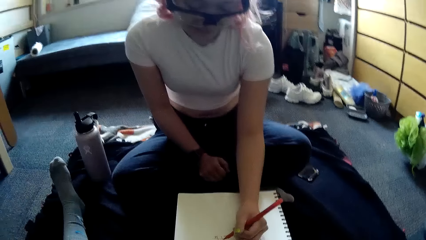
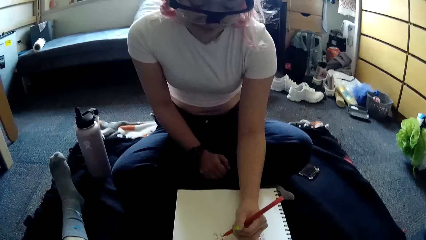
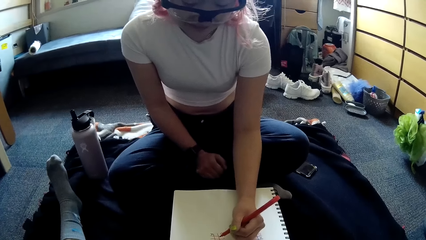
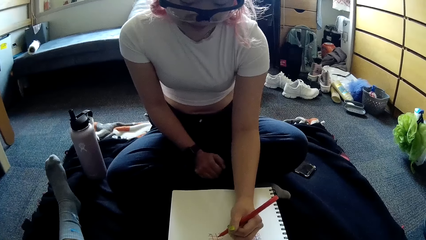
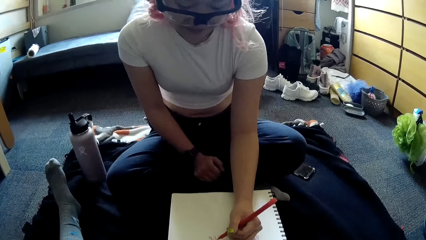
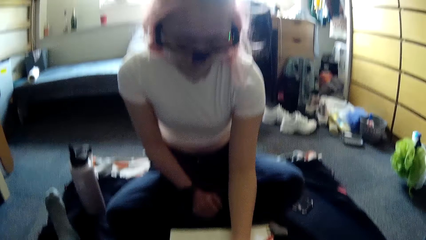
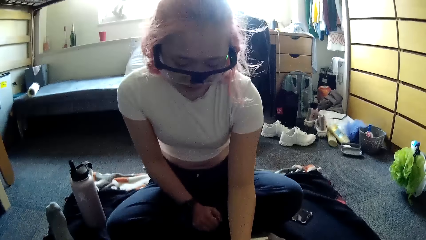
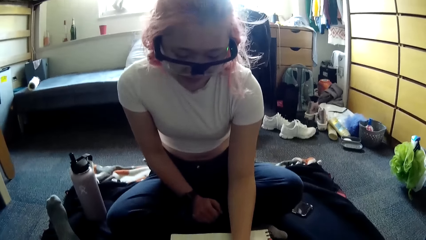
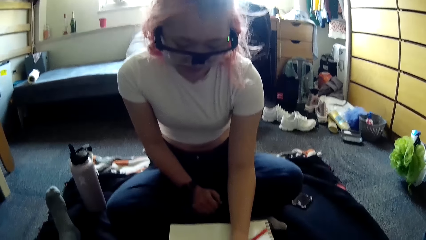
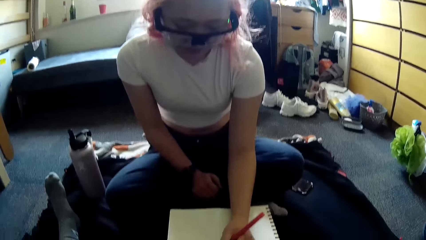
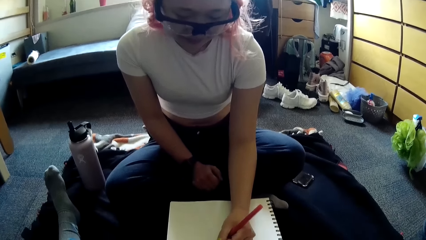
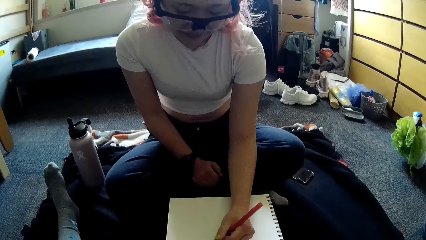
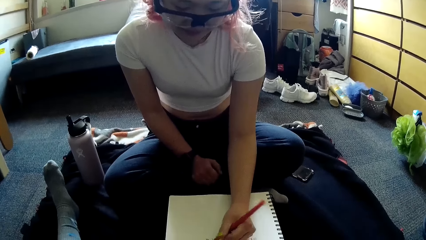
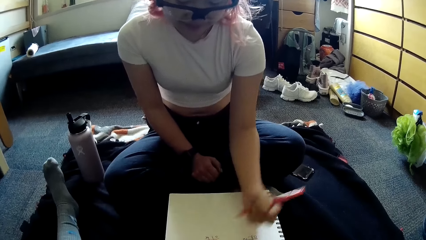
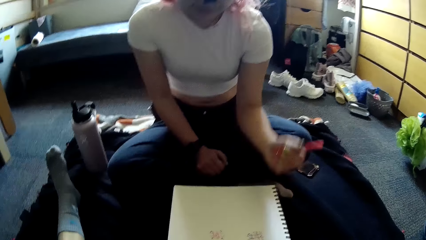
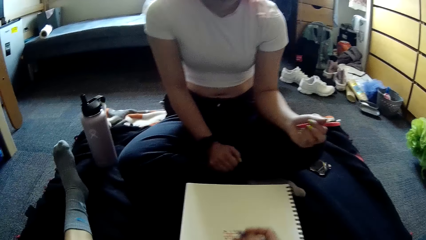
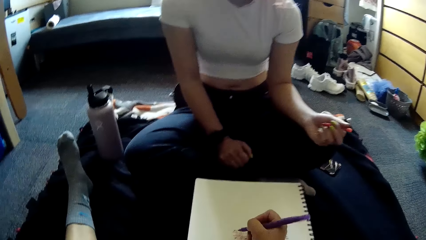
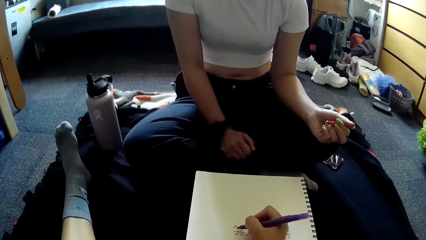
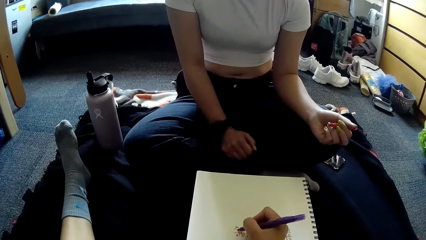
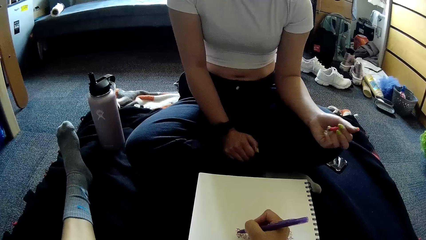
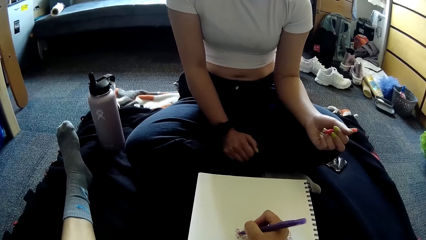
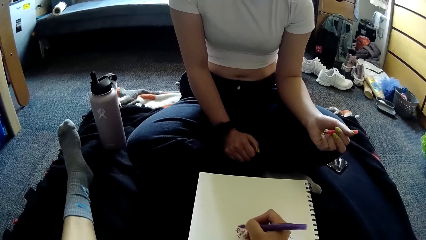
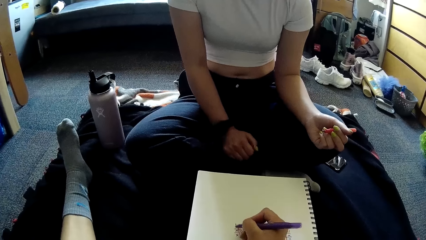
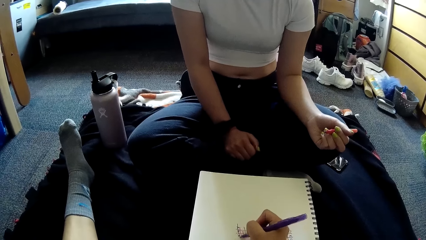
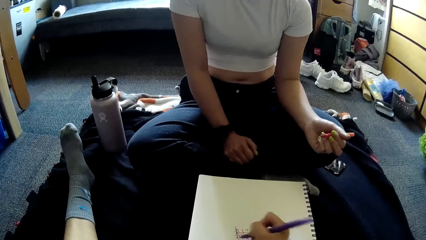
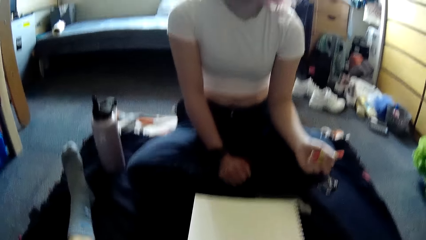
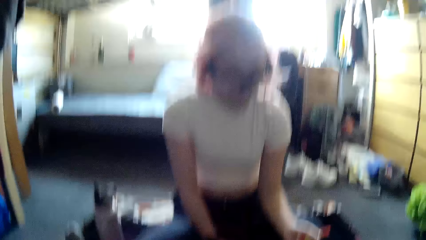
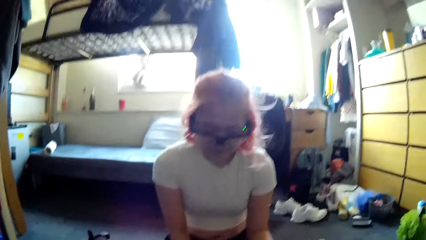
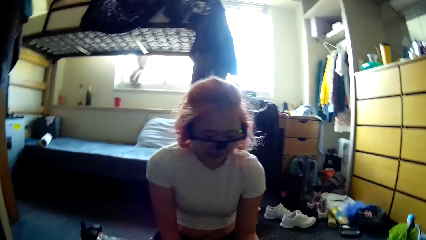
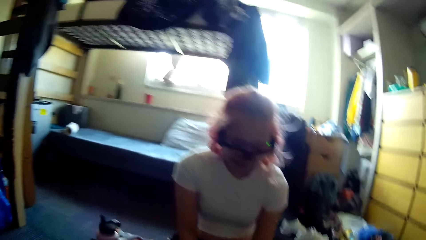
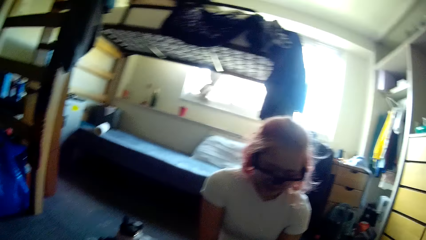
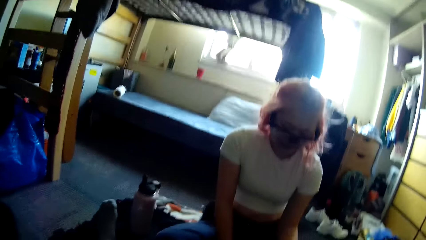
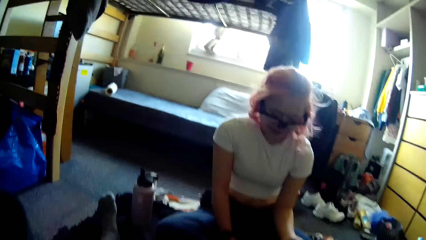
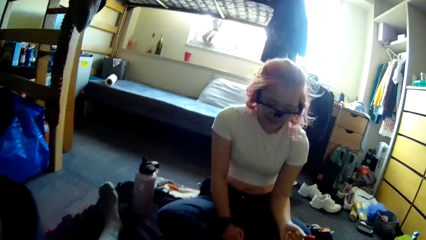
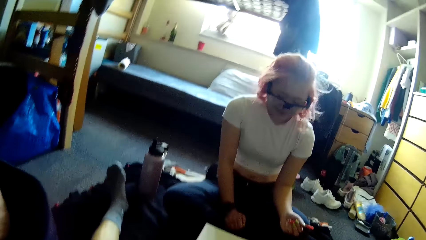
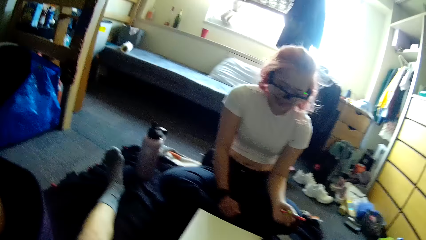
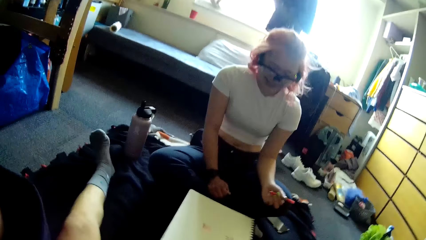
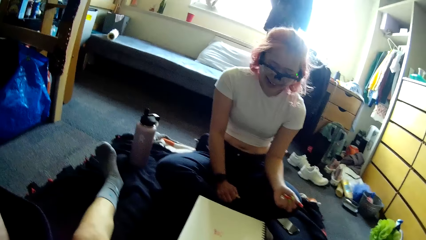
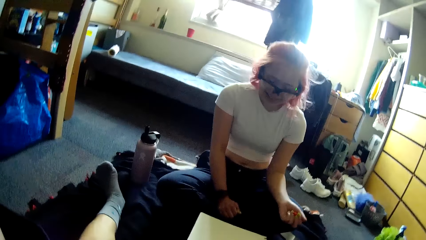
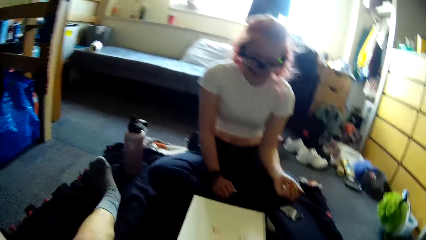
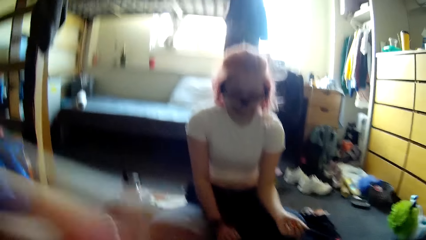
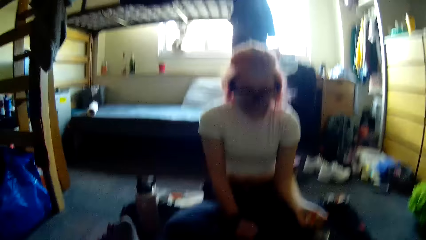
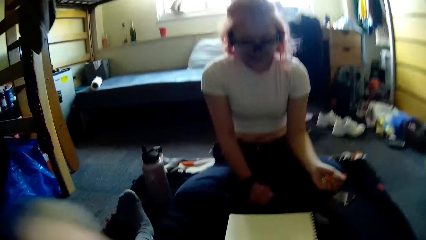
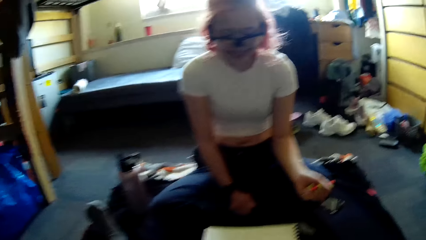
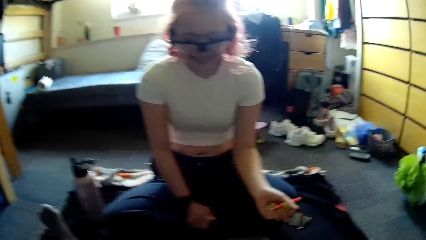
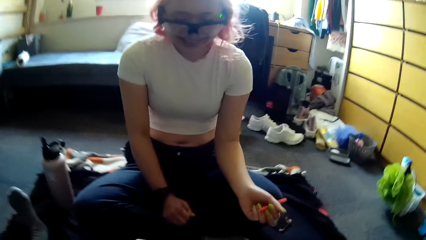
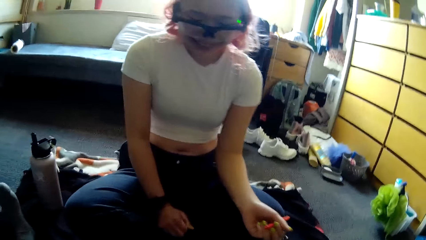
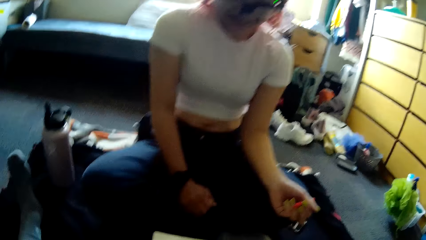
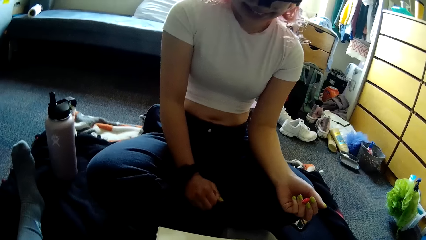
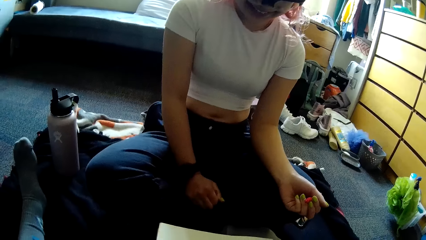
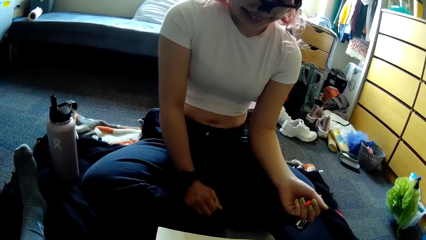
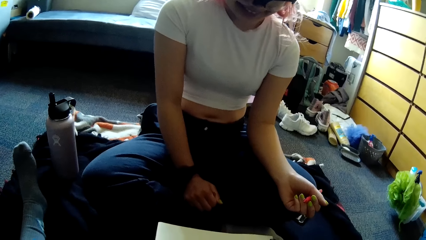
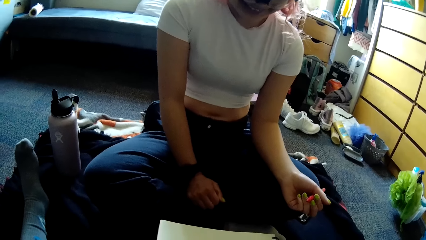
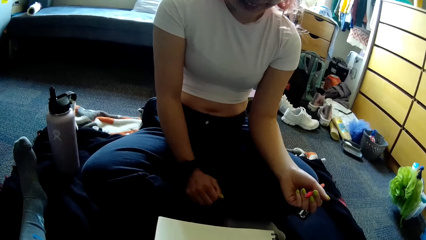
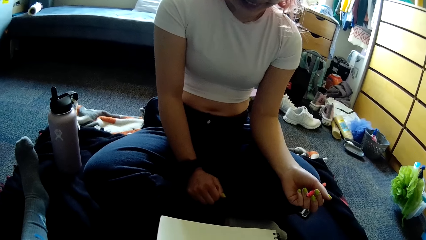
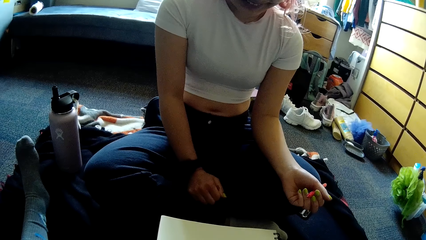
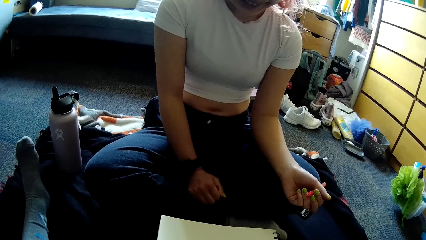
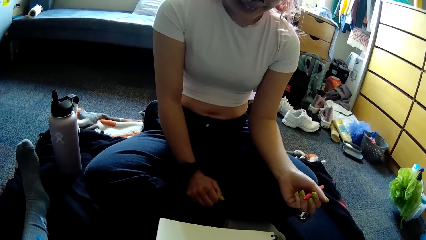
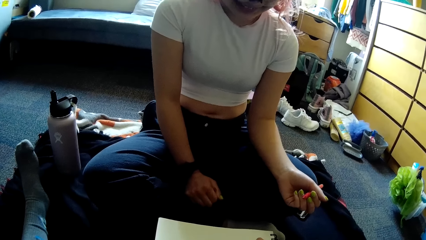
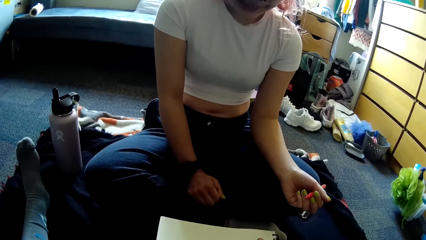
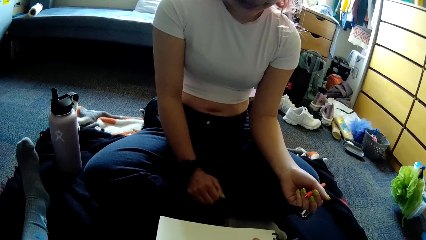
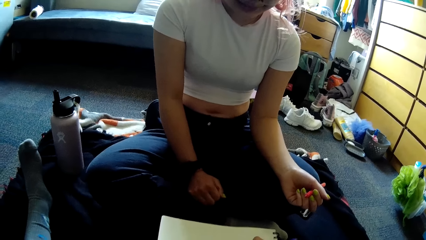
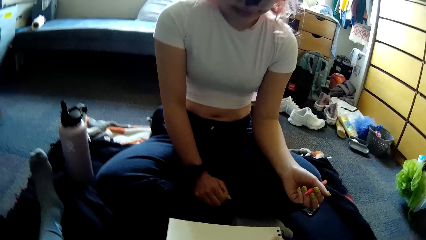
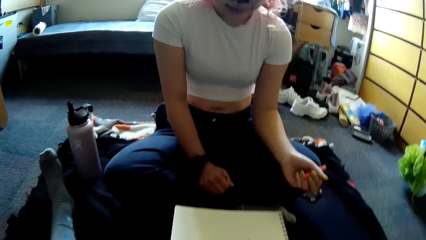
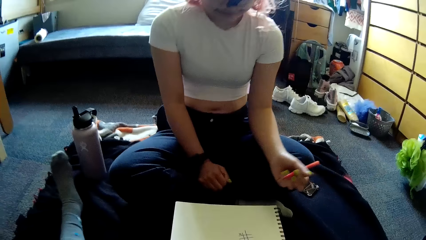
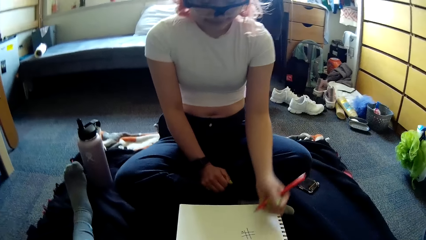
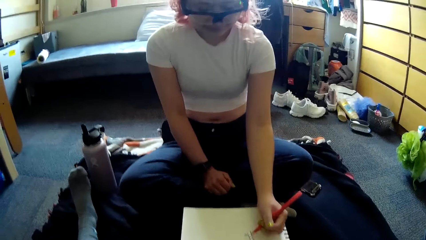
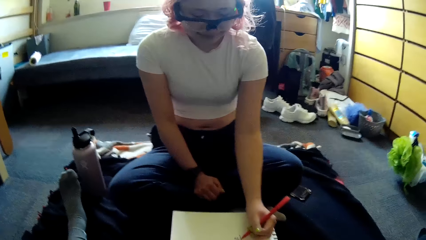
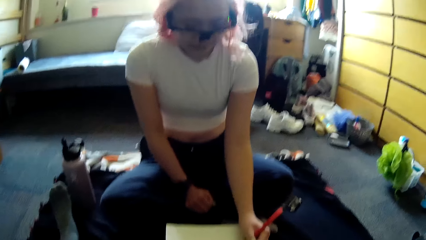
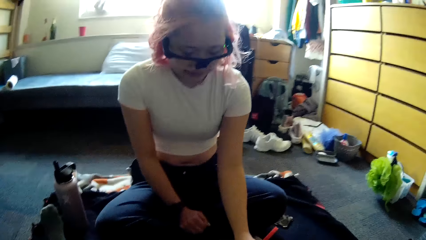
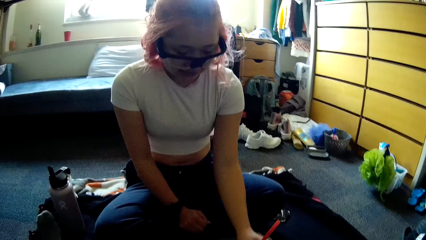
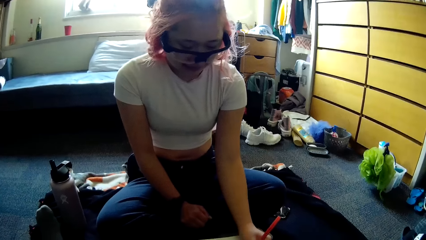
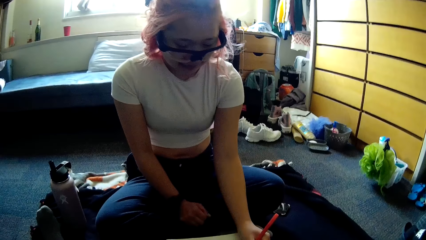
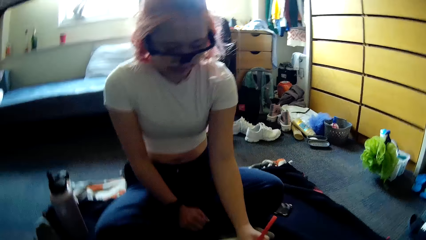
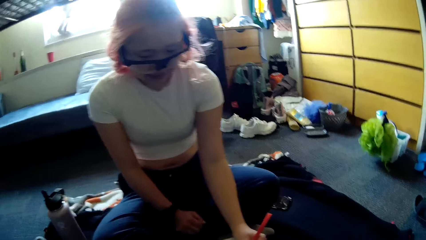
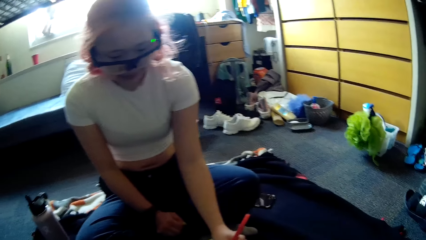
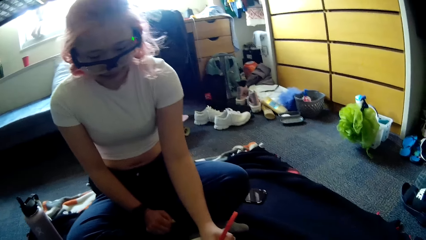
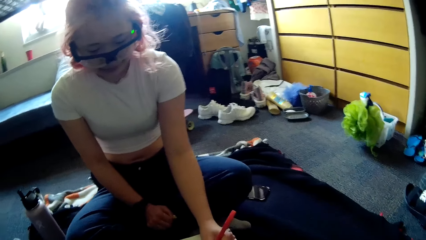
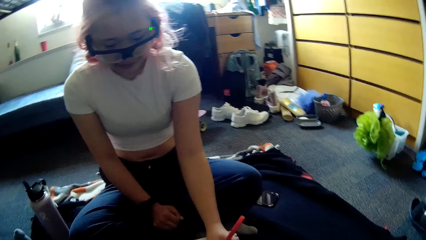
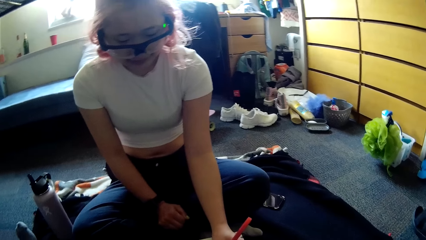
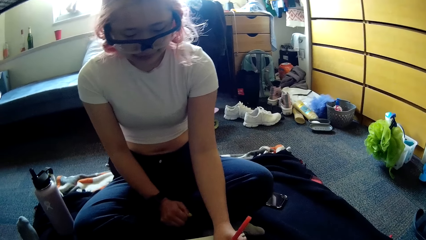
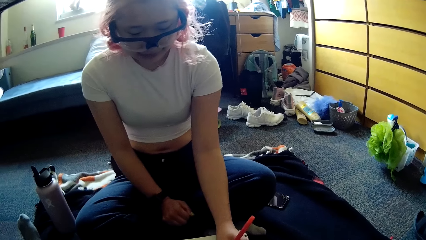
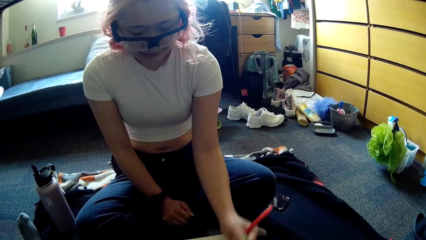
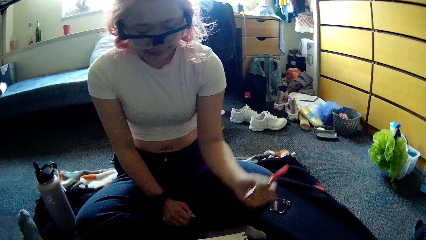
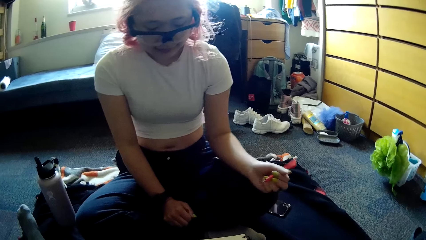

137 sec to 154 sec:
The woman draws on the book. The camera wearer plays a paper game with the pen in her right hand on the jotter. She interacts with the woman. She plays the paper game with the pen in her right hand on the jotter. The woman plays the paper game with the pen in her left hand on the jotter.
